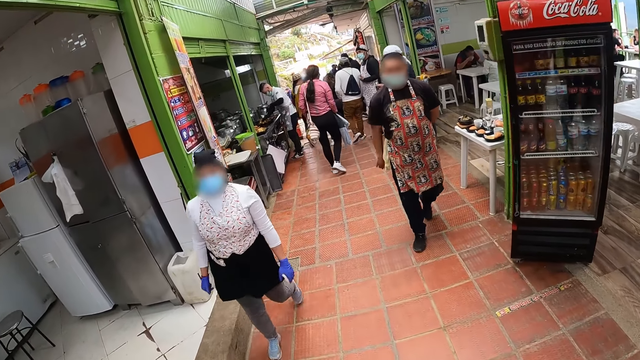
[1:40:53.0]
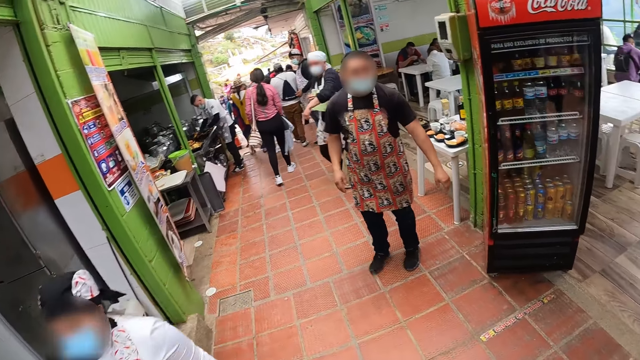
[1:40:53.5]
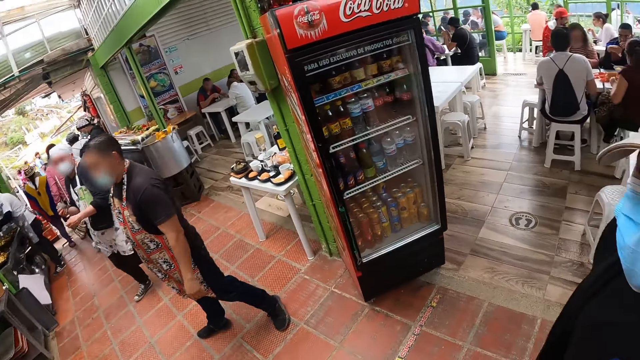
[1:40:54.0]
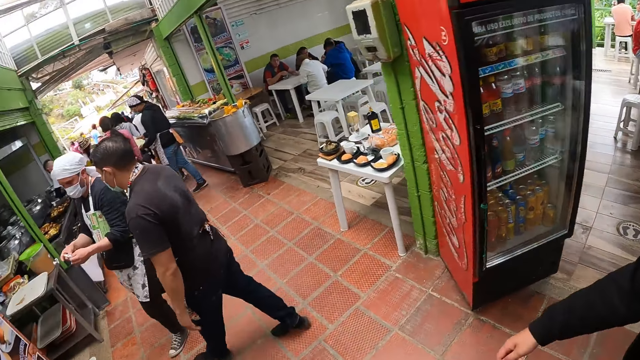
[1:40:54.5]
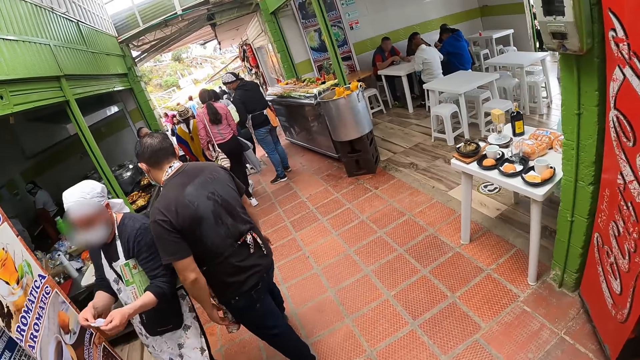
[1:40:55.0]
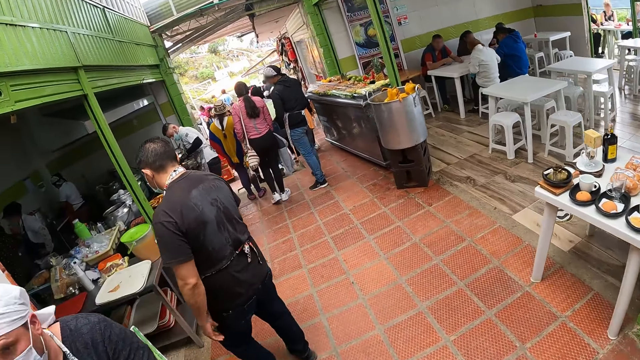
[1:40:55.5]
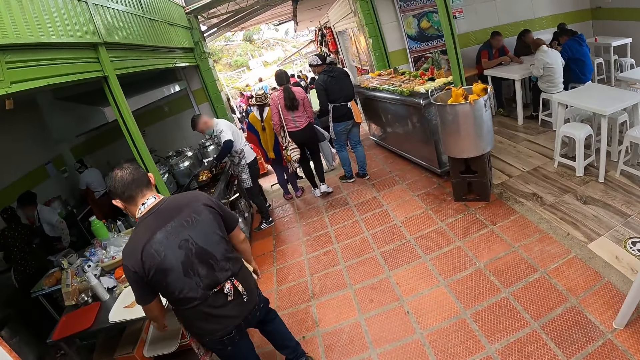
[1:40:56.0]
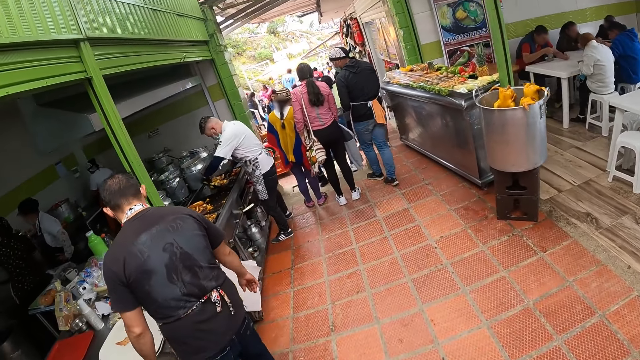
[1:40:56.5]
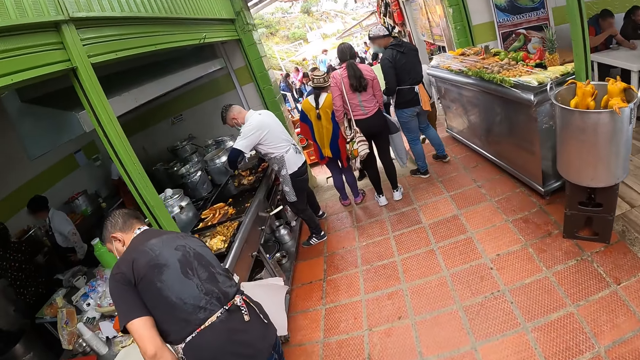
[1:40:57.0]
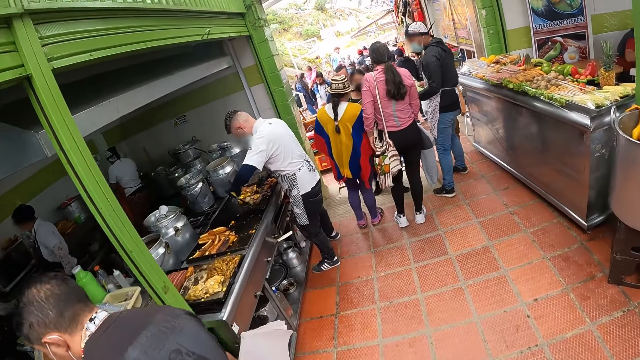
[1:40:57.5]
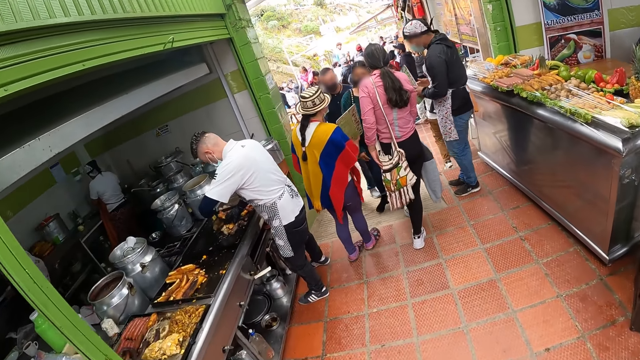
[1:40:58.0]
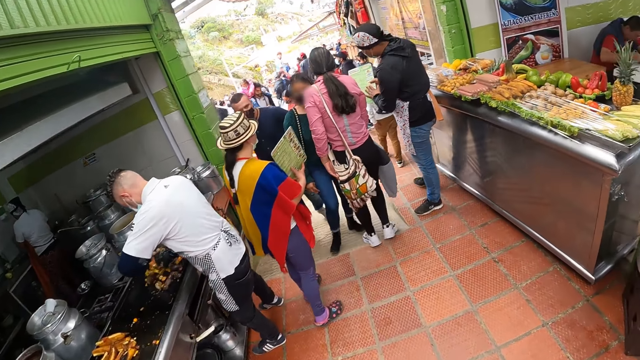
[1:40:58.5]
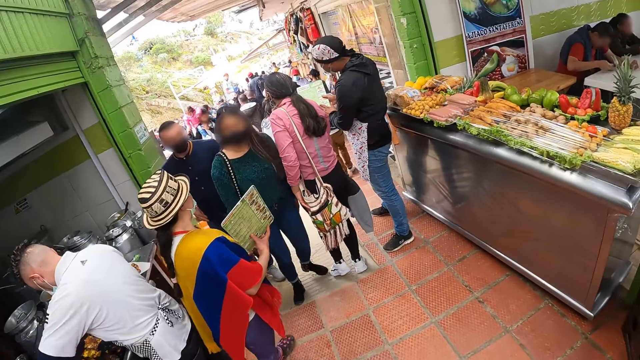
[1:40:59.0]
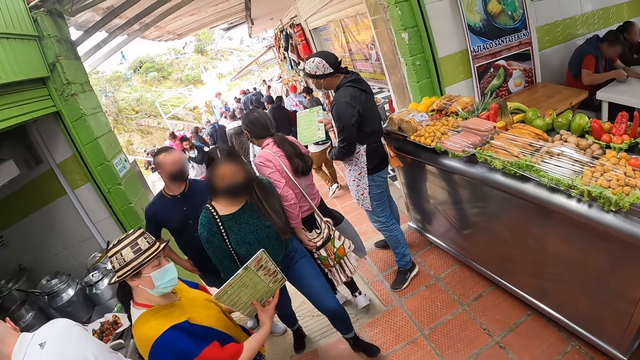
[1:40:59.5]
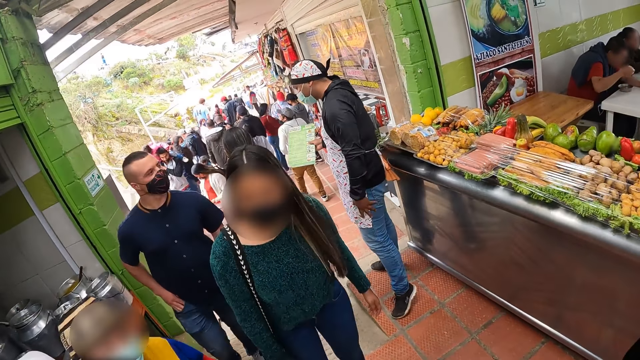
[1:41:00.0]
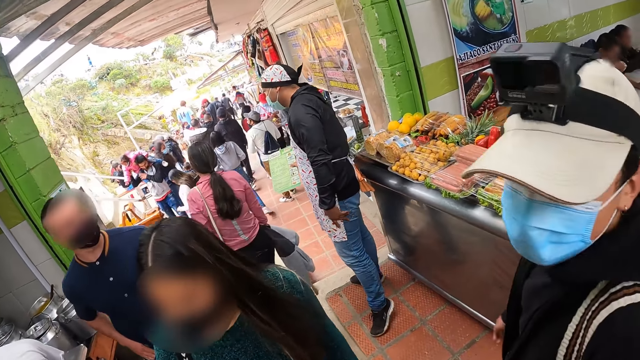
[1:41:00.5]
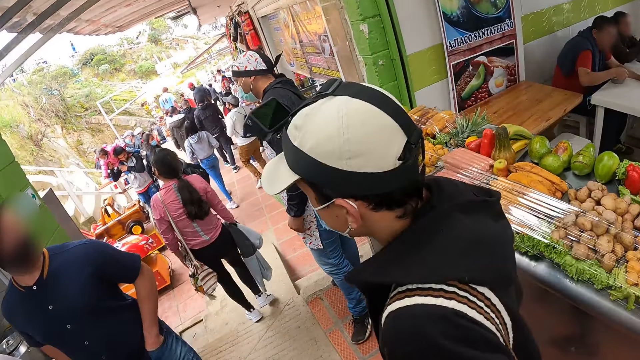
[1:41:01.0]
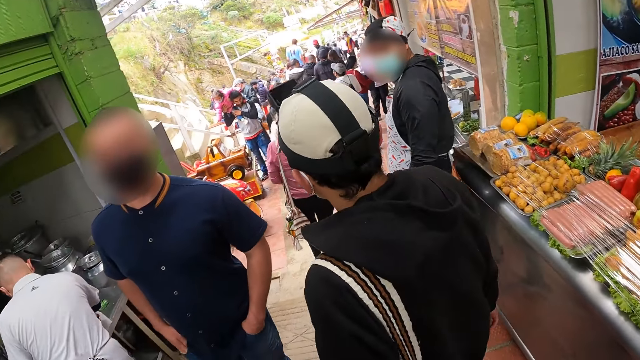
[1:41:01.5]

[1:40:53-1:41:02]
The camera wearer looks around the restaurant.

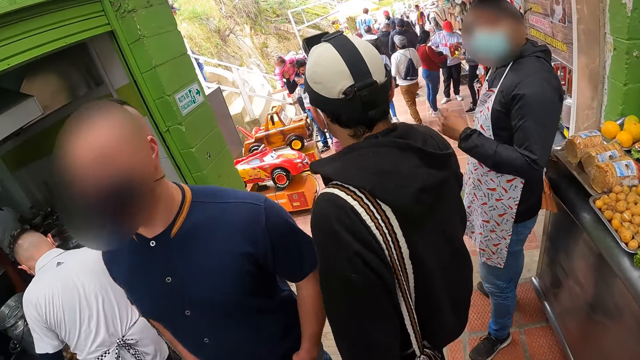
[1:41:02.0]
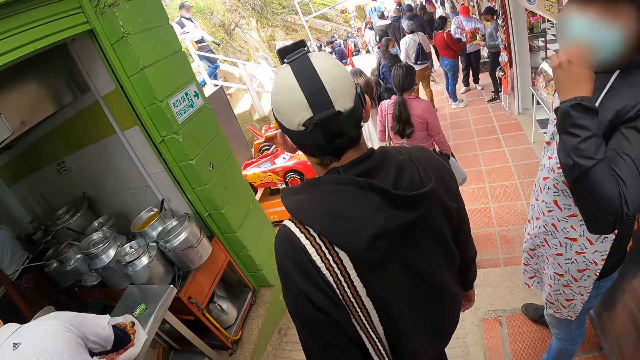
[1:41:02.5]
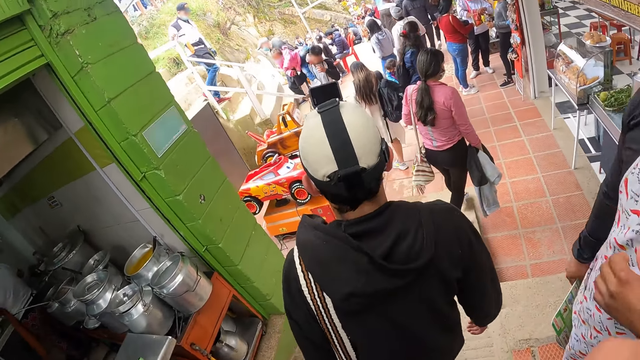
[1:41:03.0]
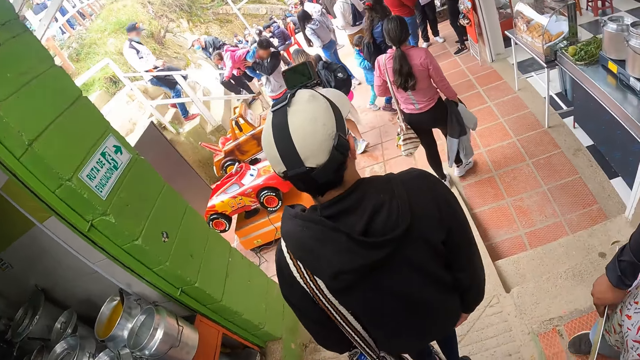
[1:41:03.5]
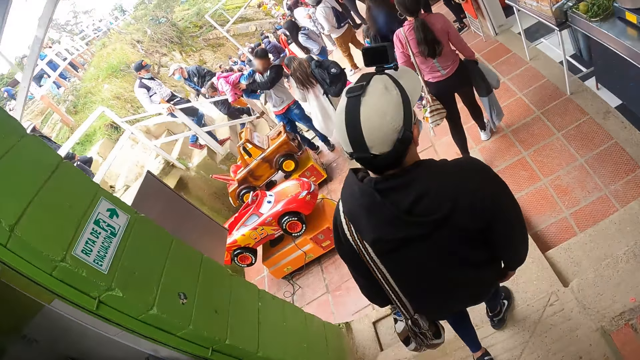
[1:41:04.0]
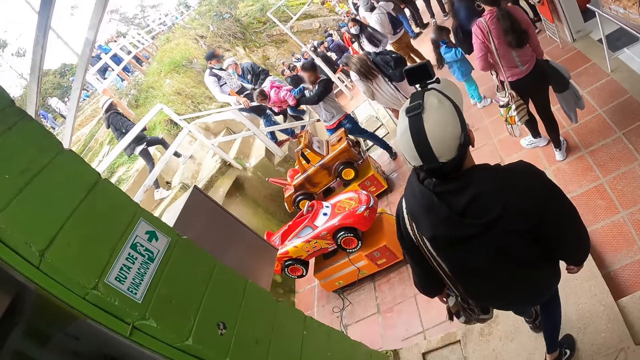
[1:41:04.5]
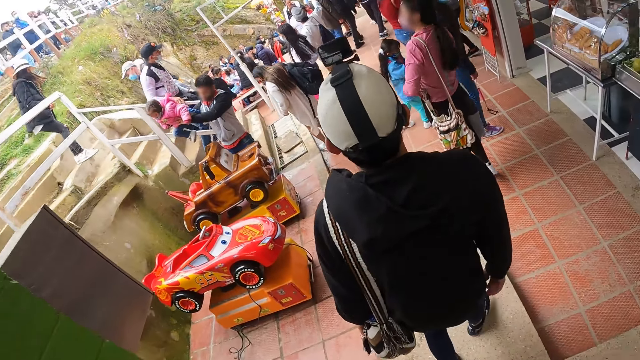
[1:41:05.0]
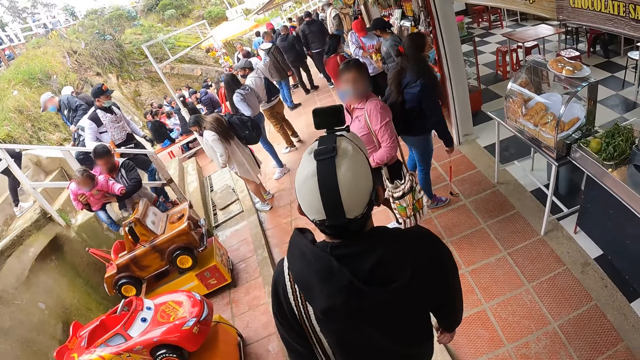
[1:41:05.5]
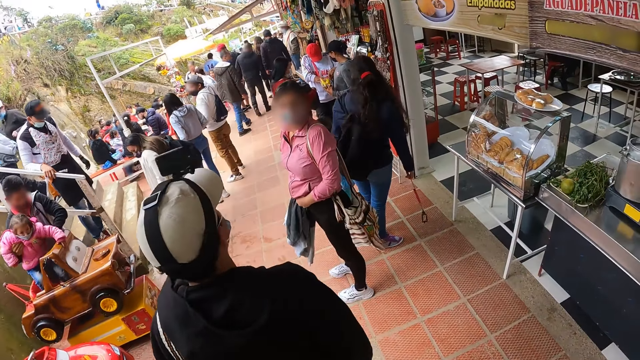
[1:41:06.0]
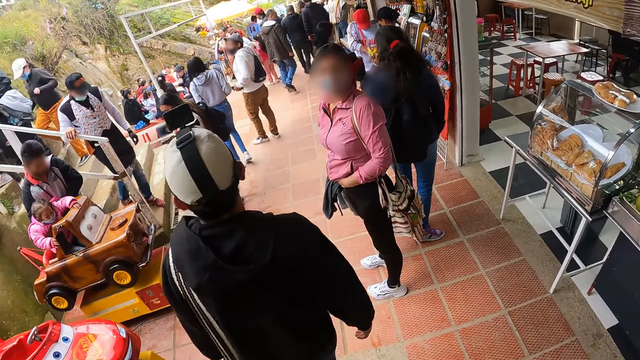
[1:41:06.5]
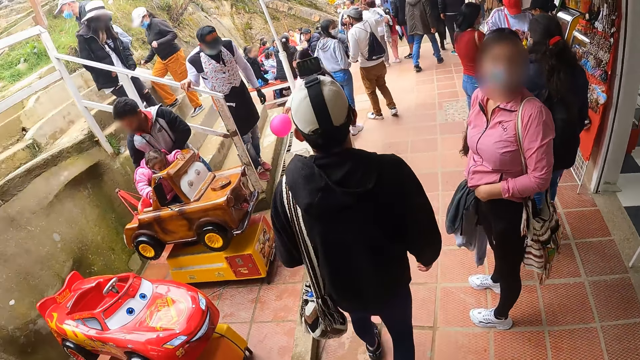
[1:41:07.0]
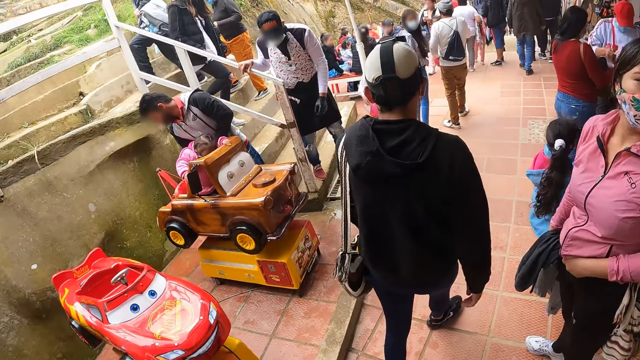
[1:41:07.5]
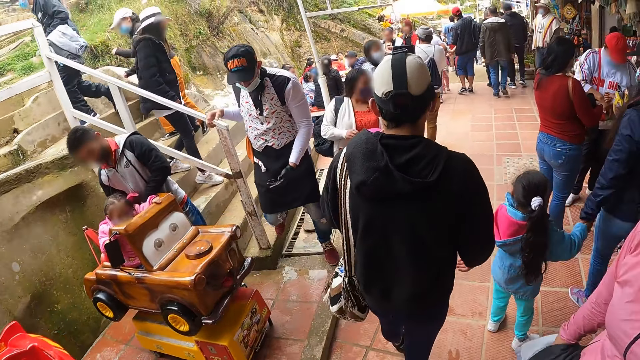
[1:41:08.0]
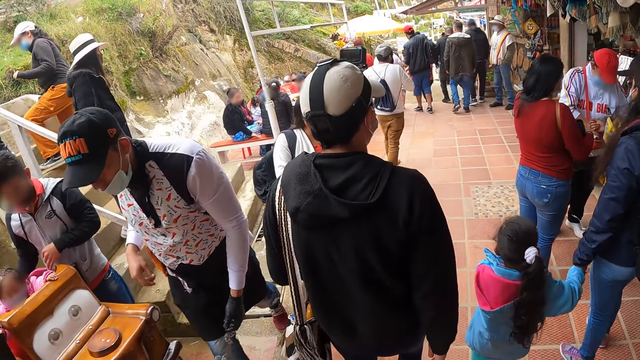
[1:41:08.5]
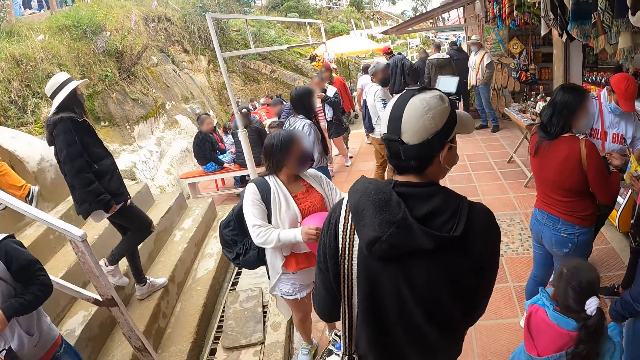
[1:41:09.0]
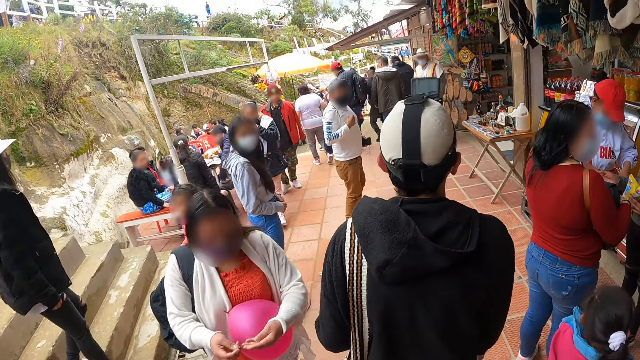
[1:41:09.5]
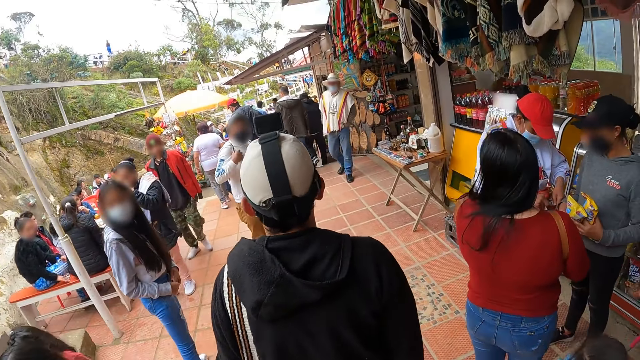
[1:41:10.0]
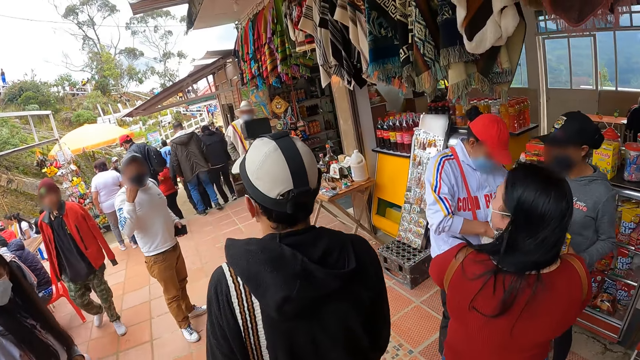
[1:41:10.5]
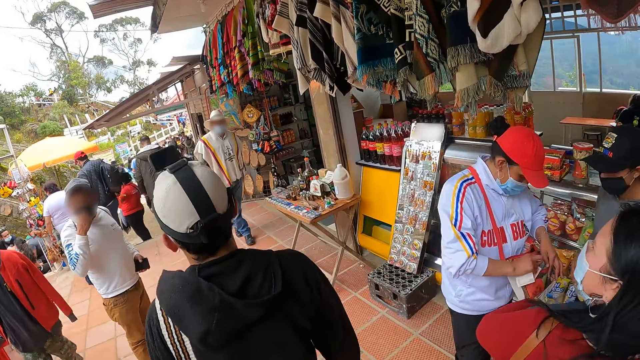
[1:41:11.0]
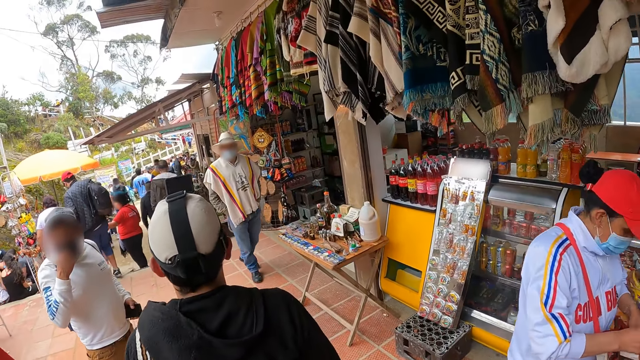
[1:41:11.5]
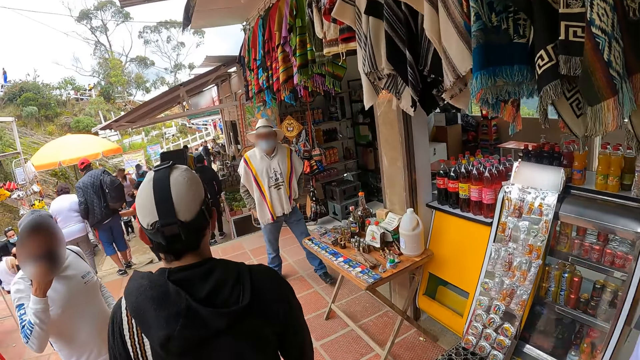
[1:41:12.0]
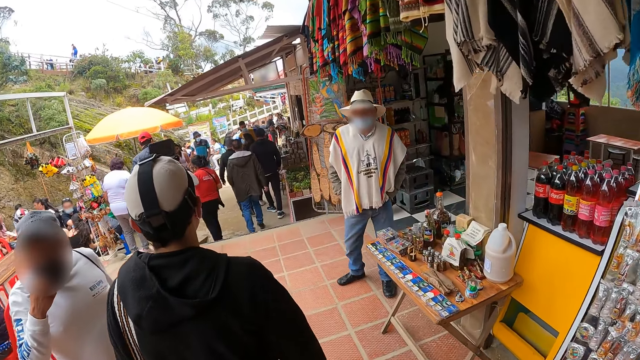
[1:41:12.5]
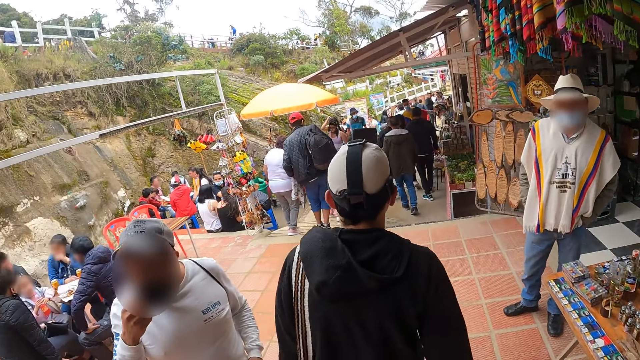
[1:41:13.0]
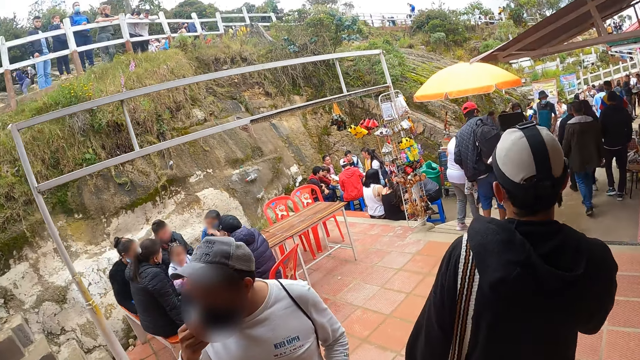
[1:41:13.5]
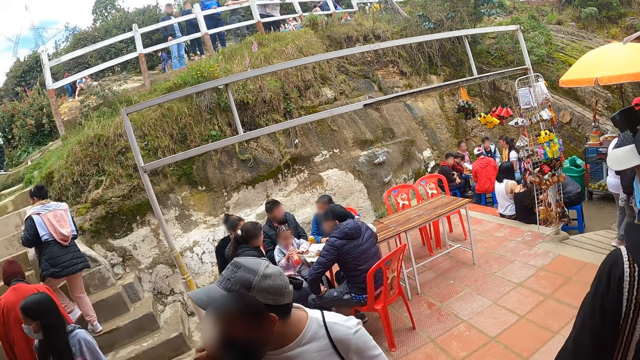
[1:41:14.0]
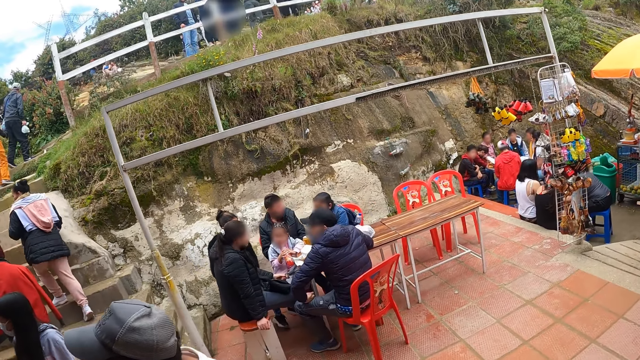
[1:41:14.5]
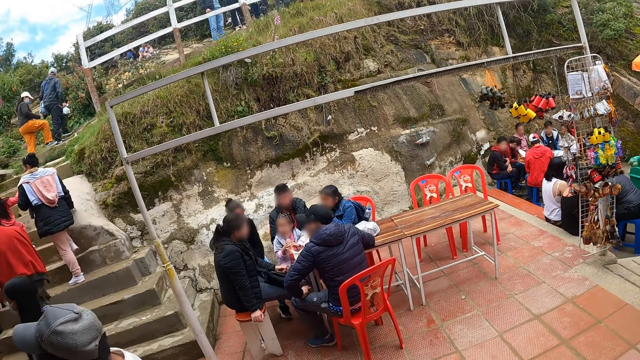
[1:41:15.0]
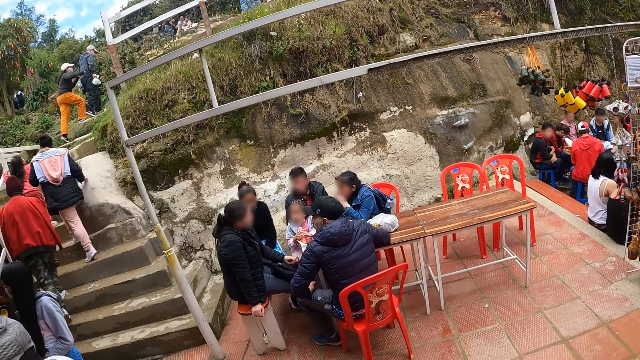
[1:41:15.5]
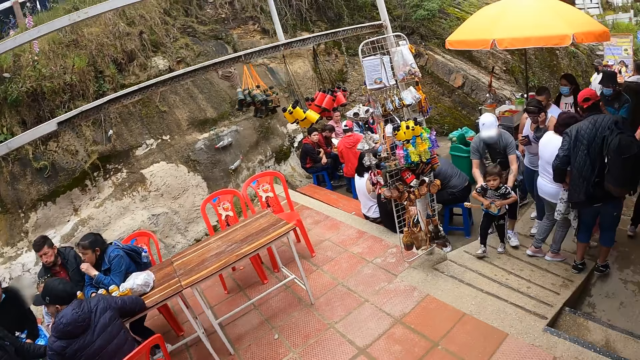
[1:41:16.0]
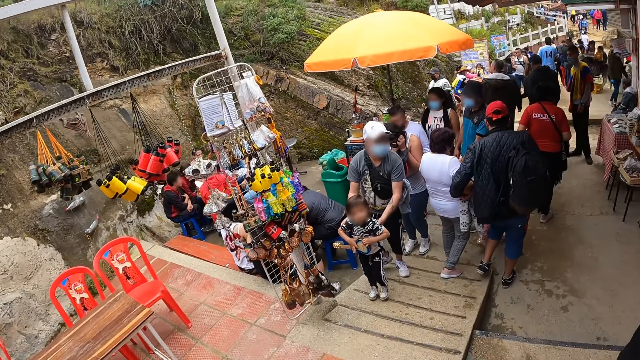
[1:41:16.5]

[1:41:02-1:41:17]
A man walks out of the restaurant. The camera wearer walks out of the restaurant.
